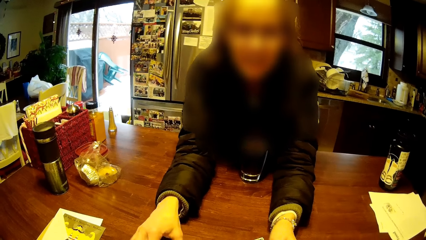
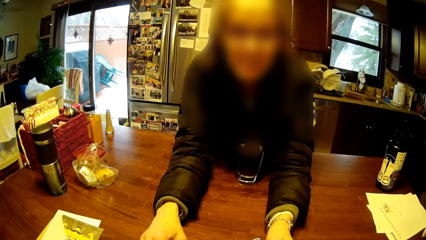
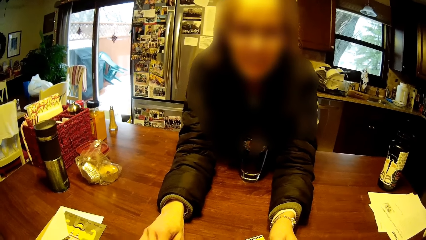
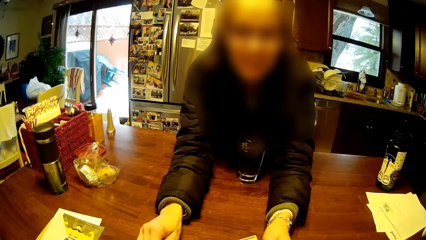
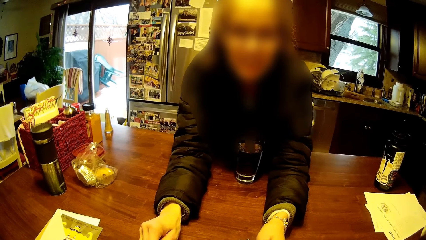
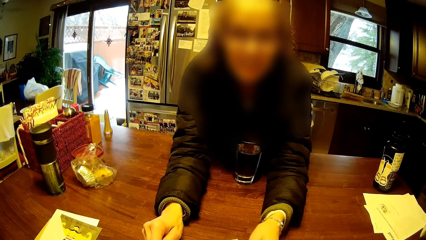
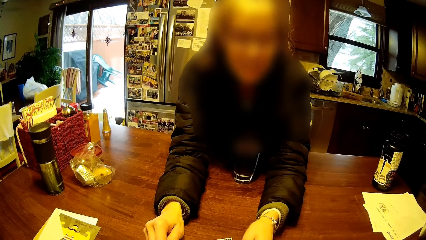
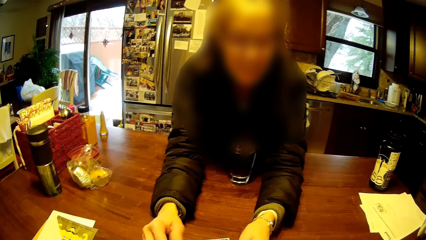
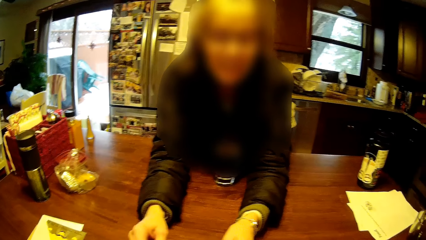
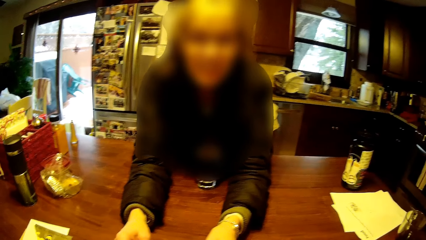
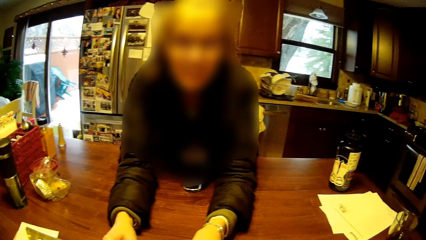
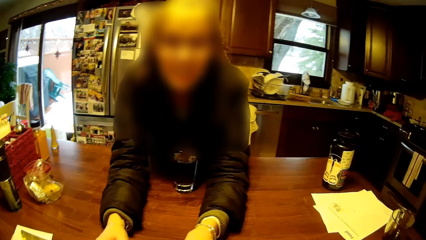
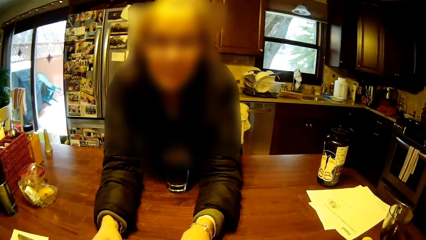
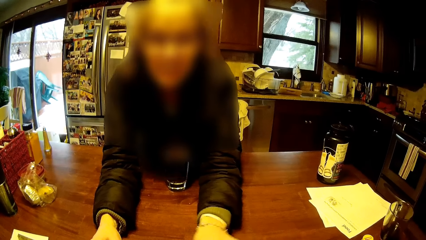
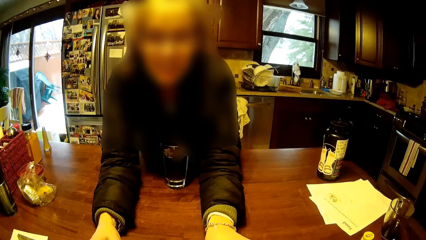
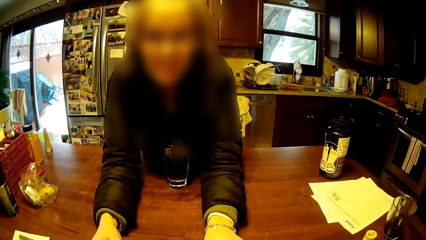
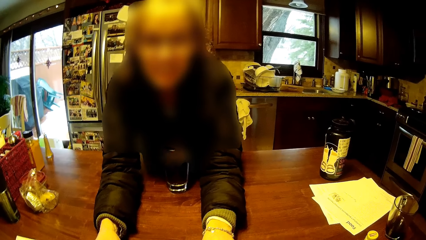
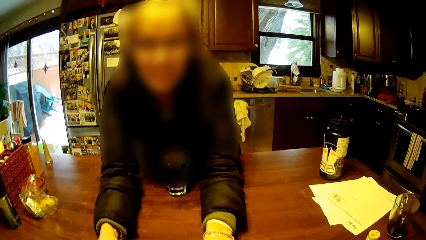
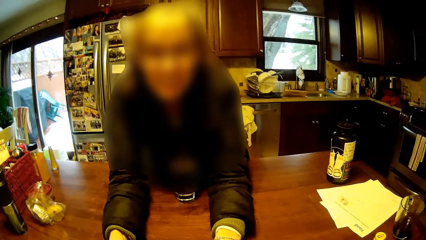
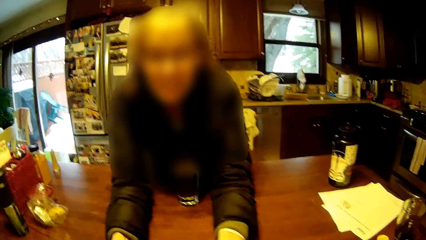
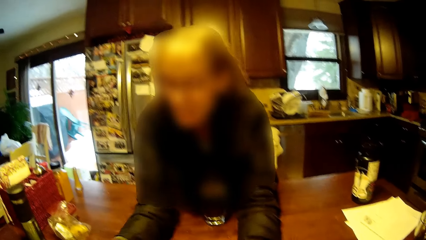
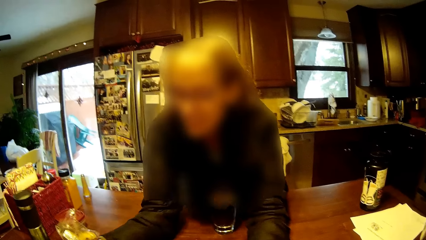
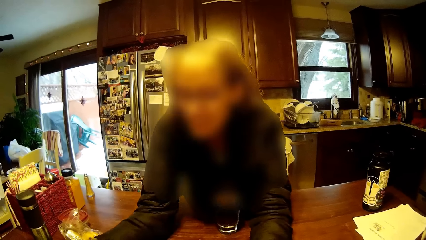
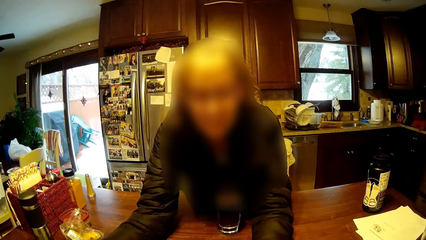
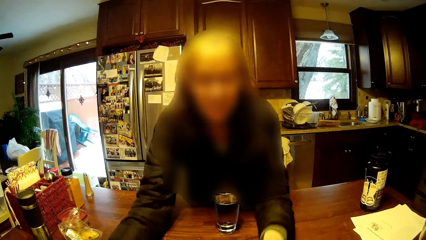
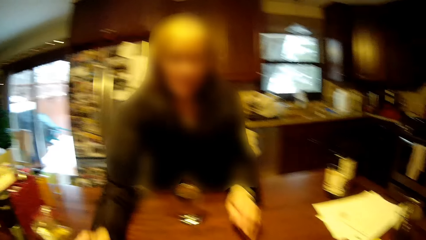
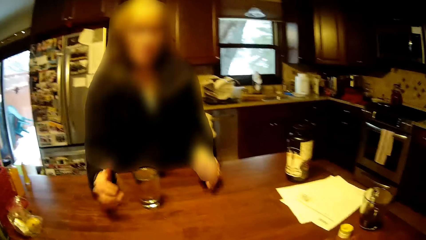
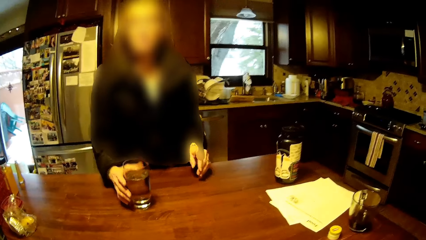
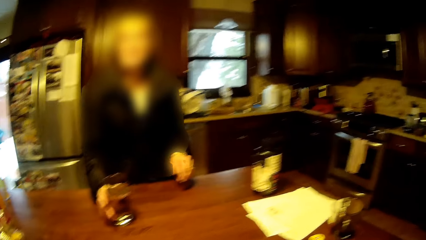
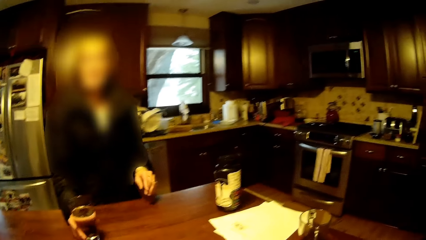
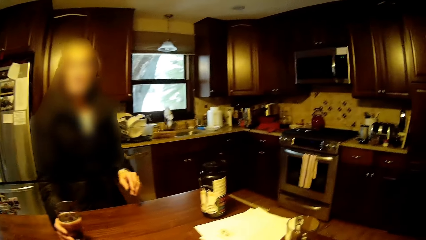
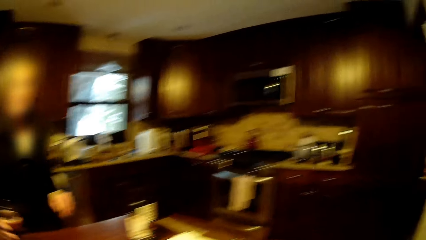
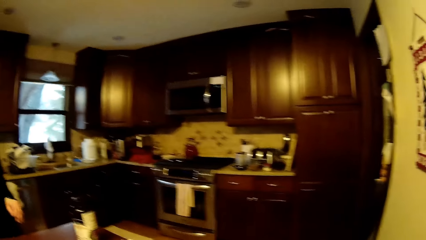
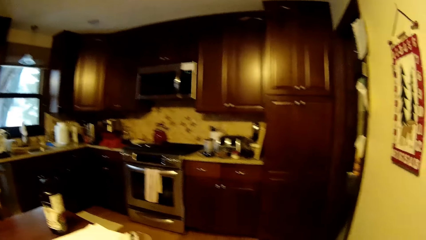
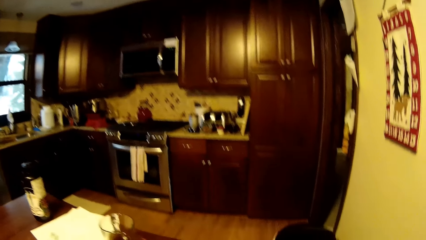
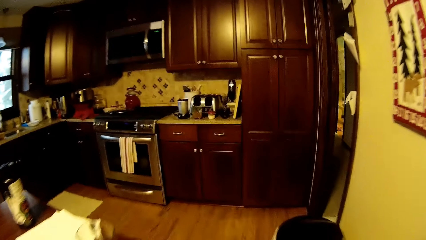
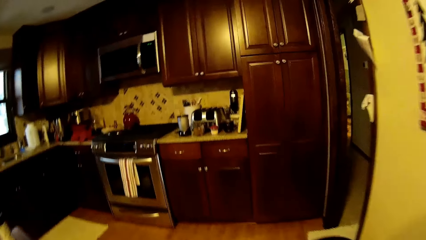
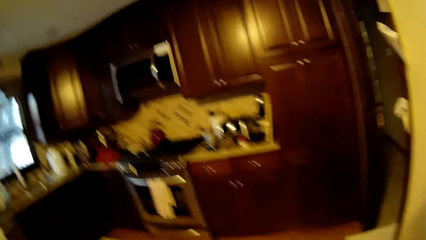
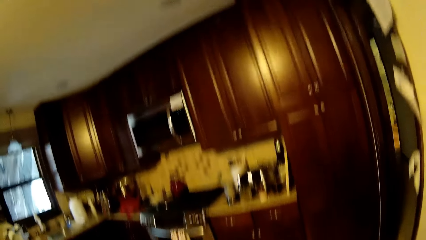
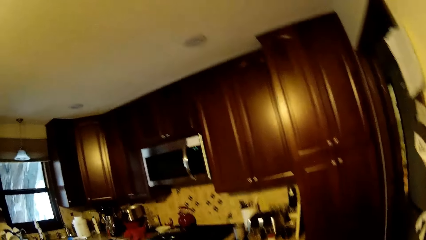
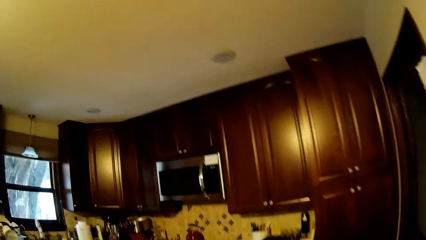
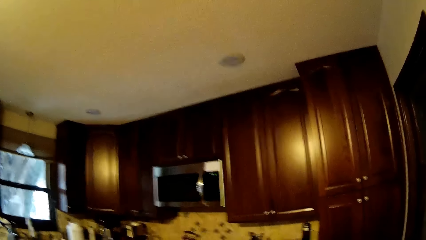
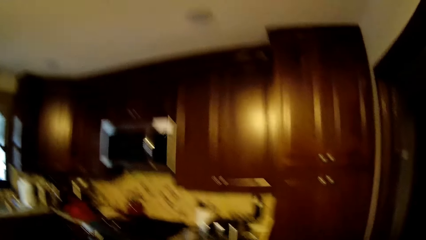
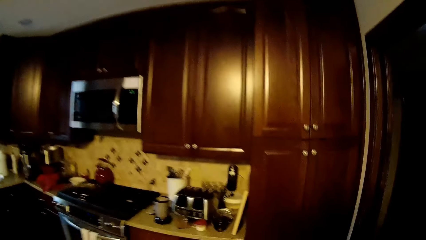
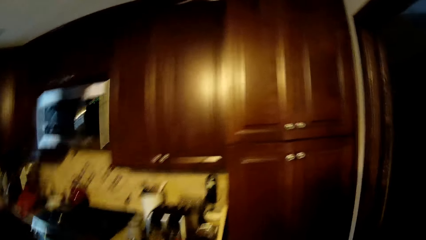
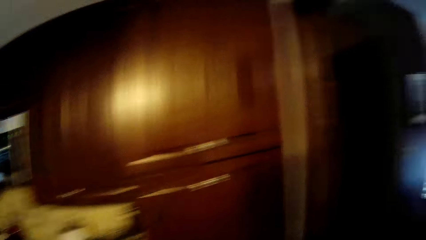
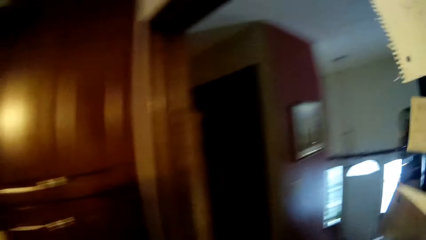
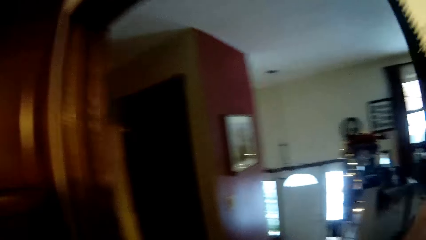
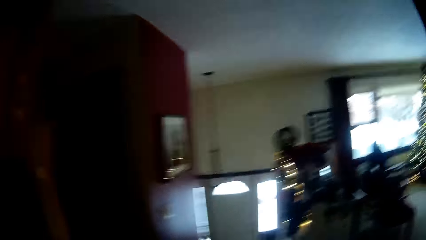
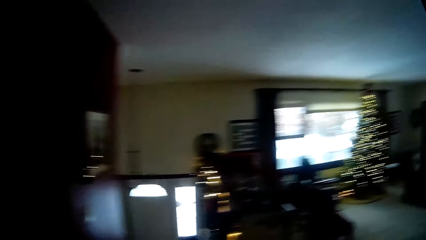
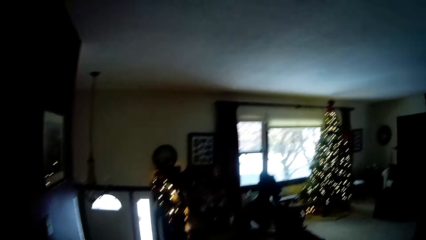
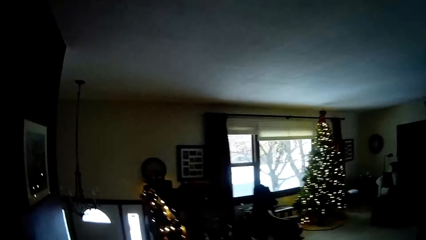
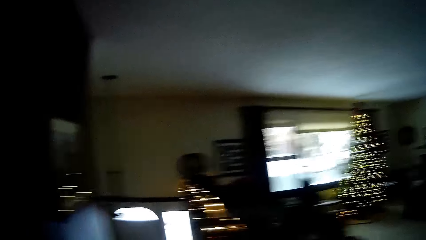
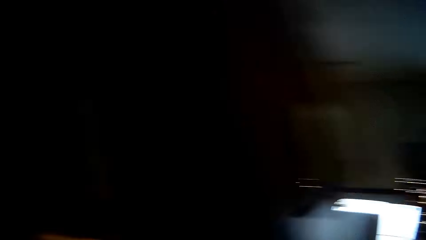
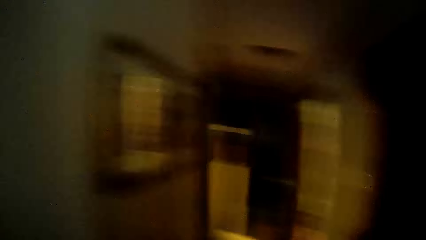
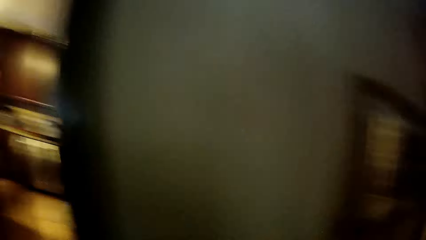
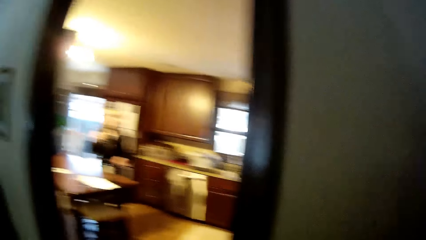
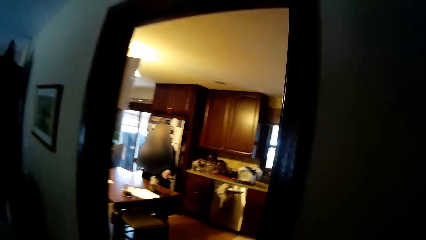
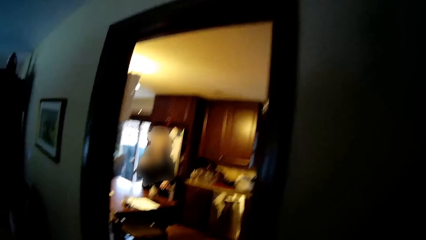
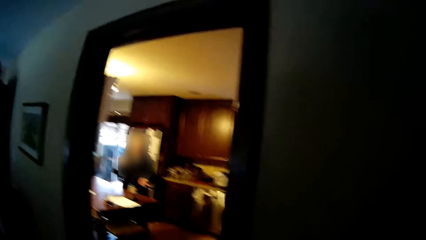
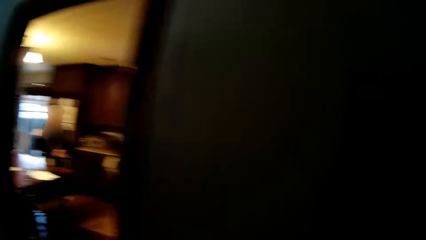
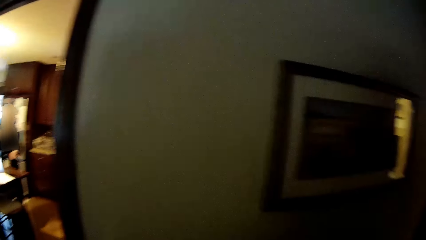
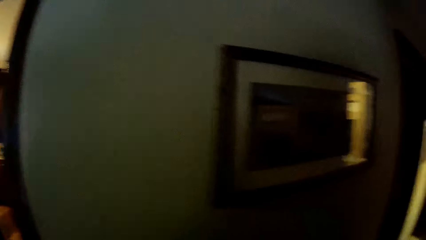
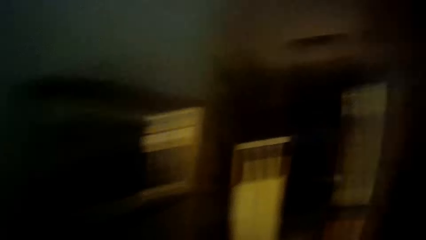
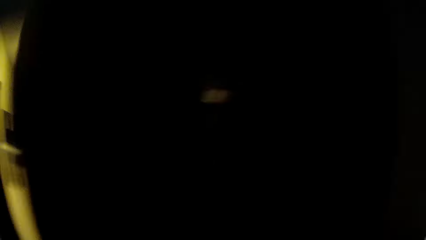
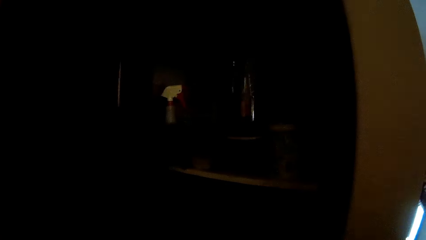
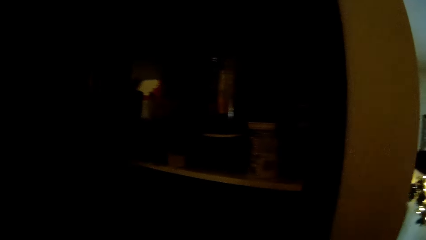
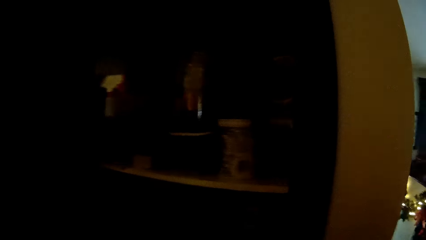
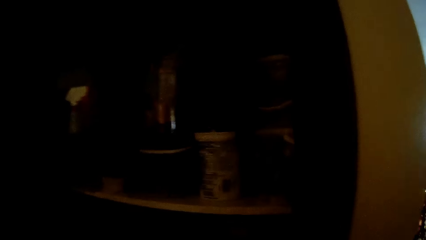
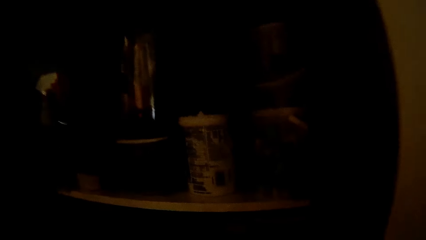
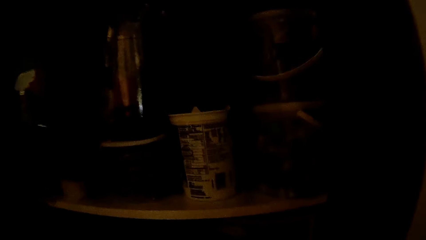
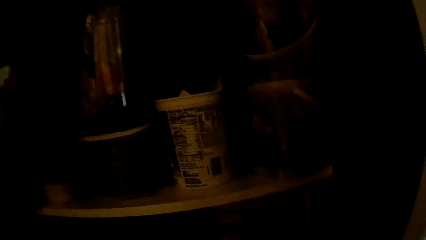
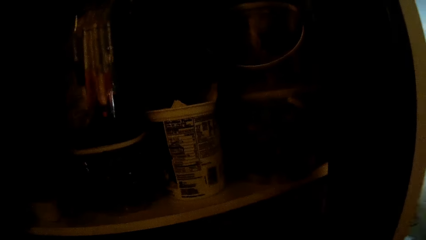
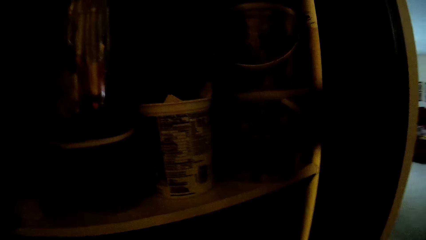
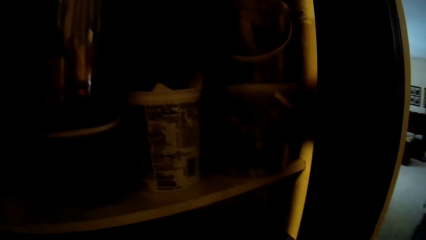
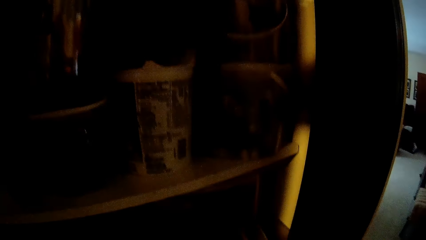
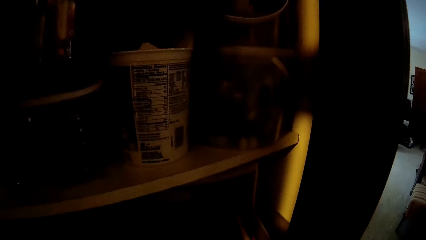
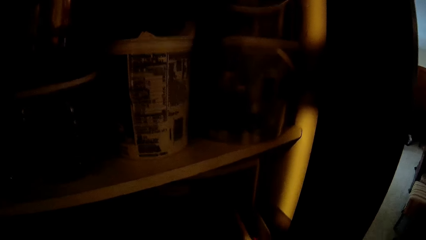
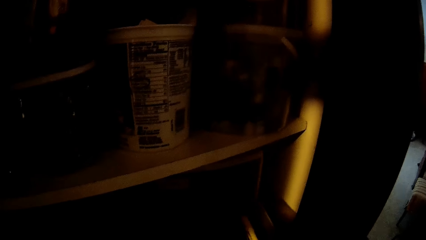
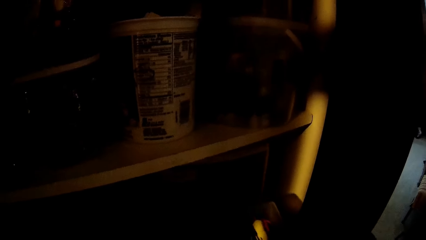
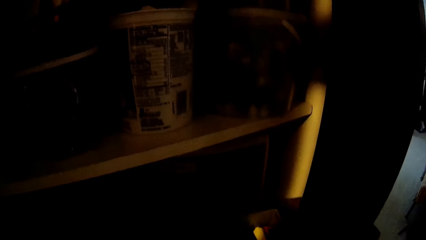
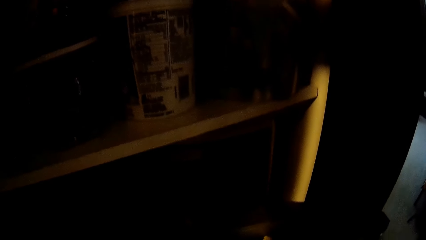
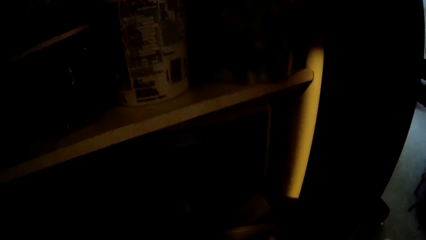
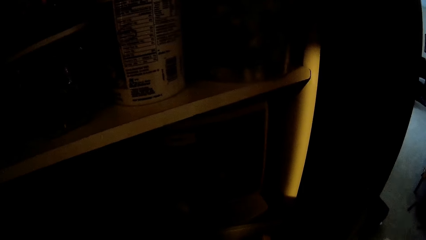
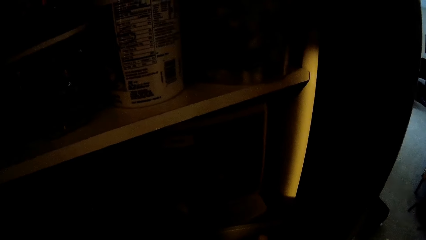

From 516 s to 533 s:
A woman talks to the camera wearer. The woman picks up the glass of water. The camera wearer walks around. They walk out of the kitchen. They stand beside a shelf.
